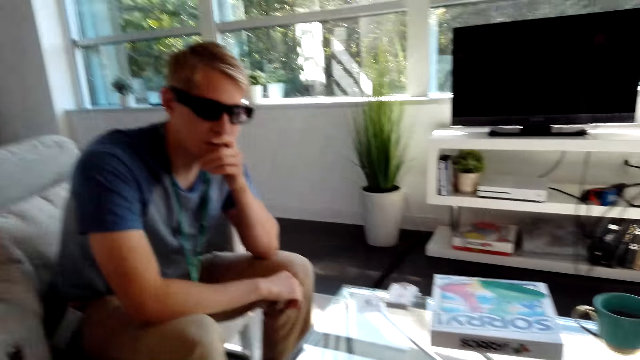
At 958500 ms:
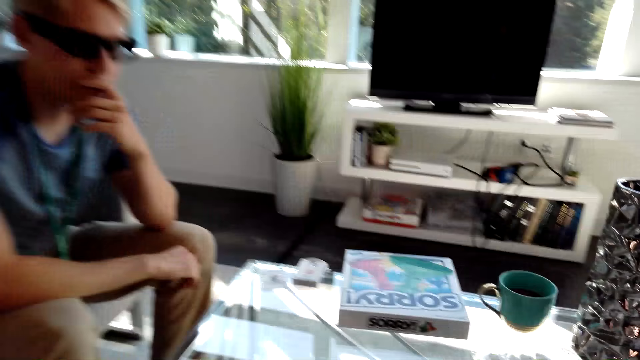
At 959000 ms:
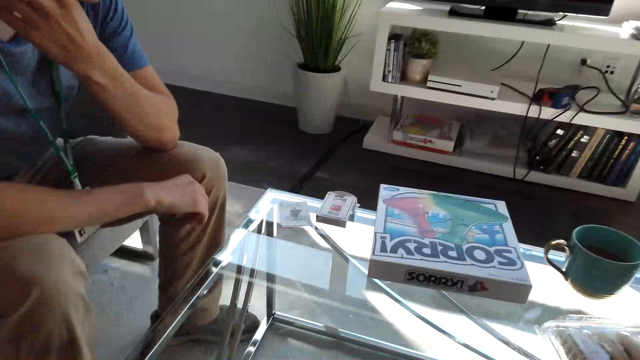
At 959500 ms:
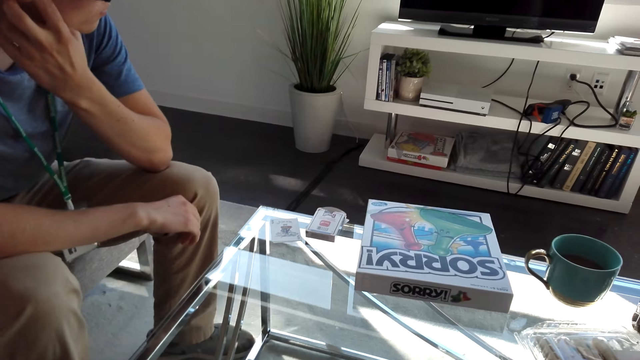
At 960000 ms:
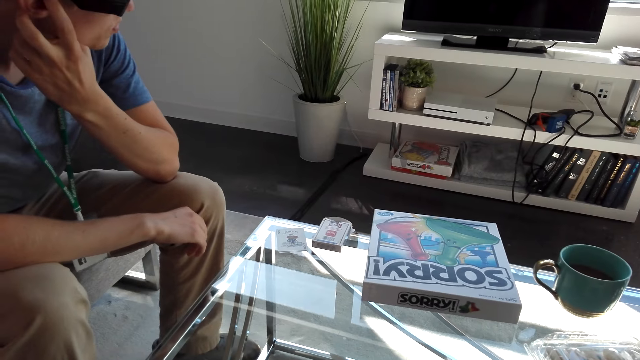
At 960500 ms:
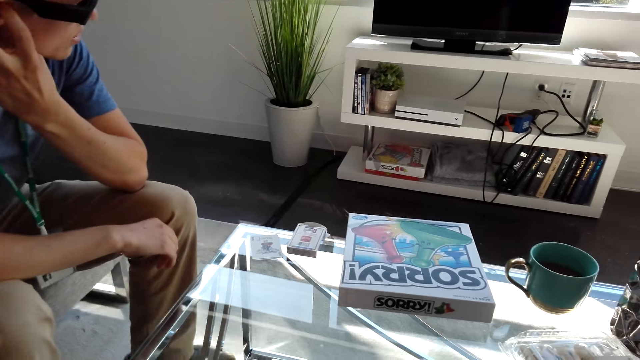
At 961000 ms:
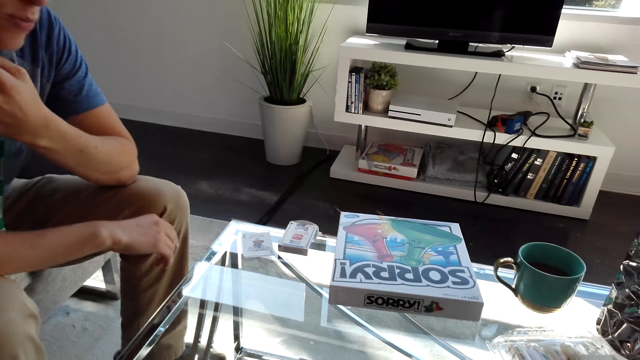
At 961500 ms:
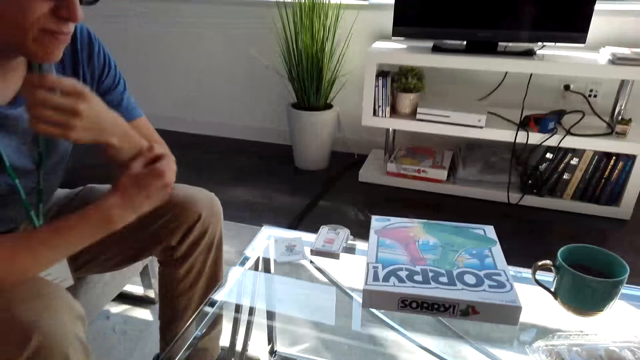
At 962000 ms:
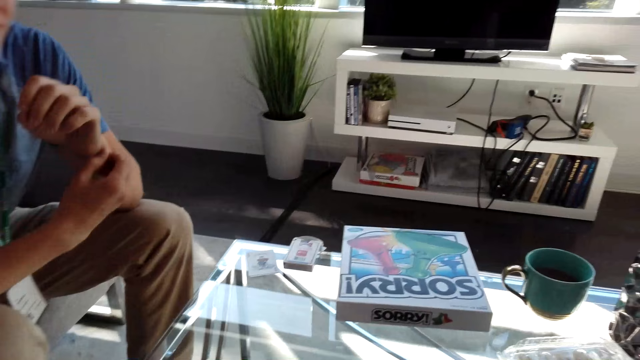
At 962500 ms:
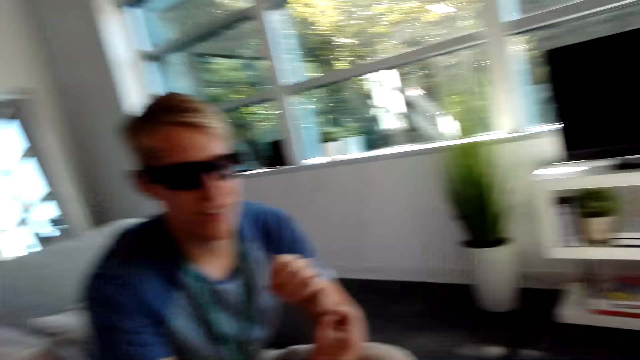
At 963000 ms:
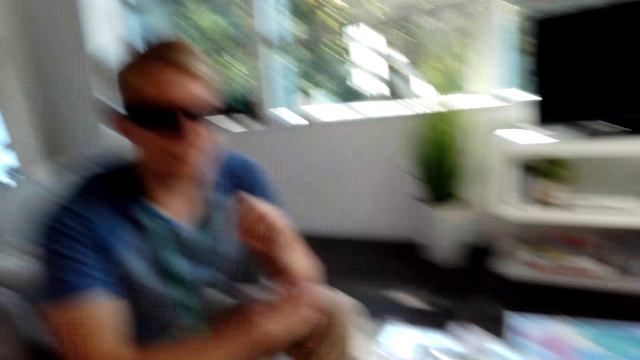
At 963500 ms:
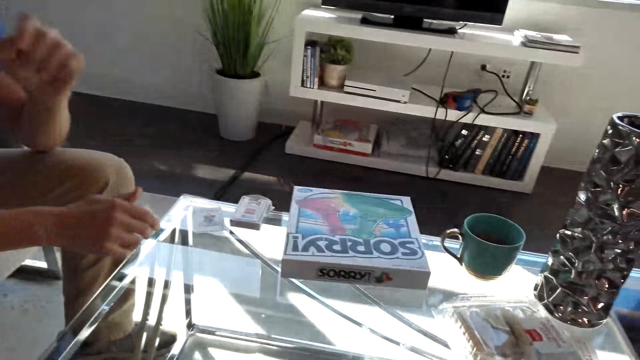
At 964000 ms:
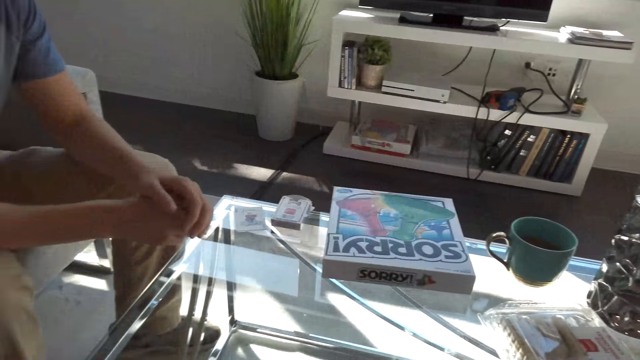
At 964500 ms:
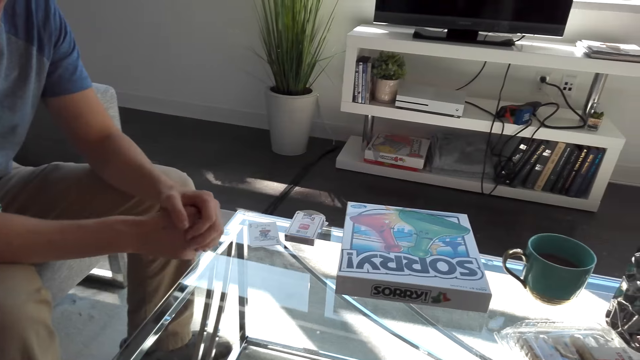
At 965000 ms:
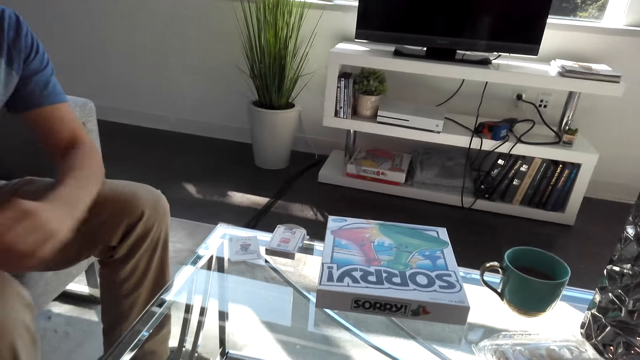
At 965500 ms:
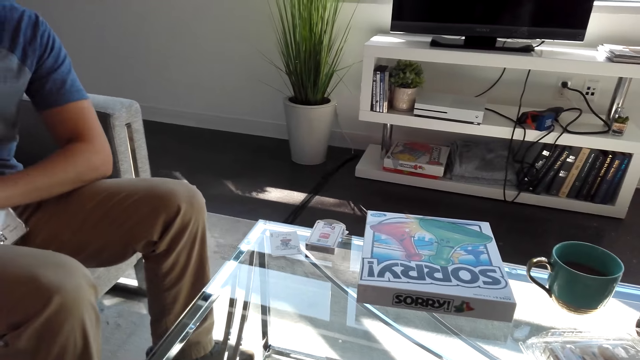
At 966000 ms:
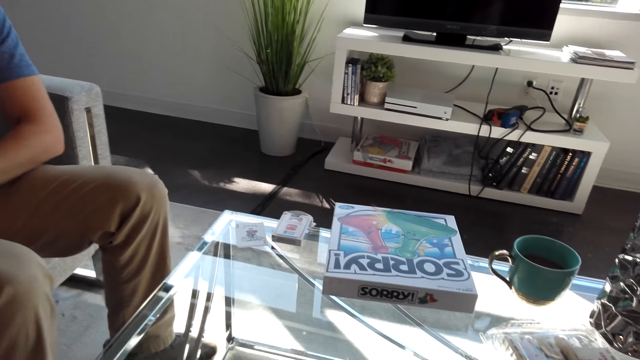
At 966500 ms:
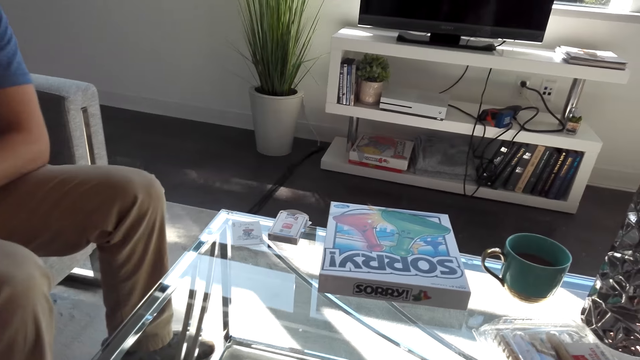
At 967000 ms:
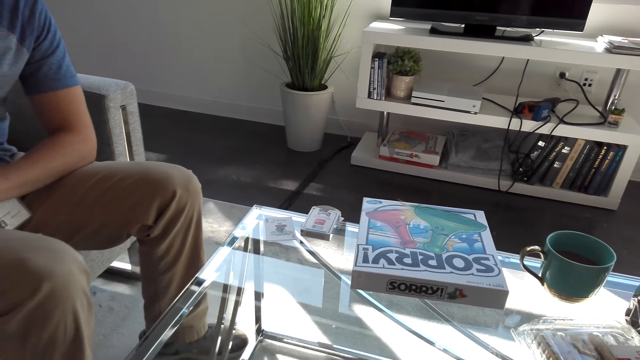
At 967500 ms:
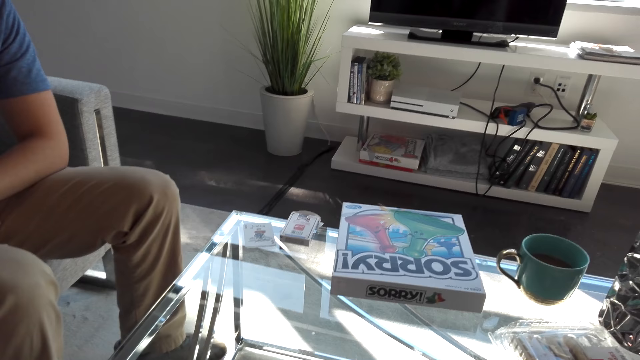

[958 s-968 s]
A male rubs hands. The camera wearer converses with the male.

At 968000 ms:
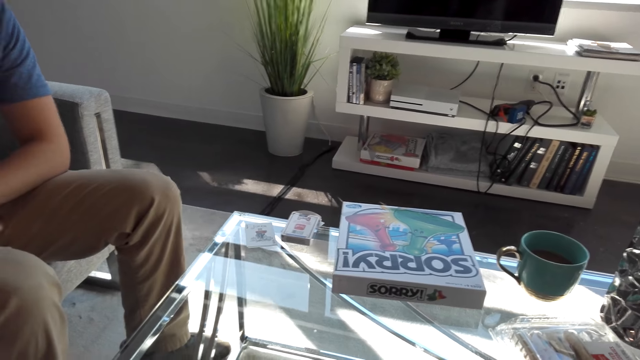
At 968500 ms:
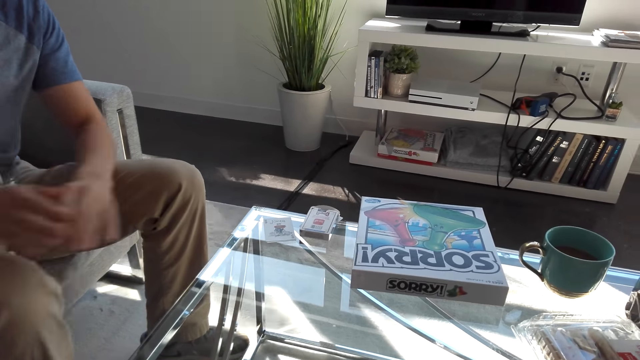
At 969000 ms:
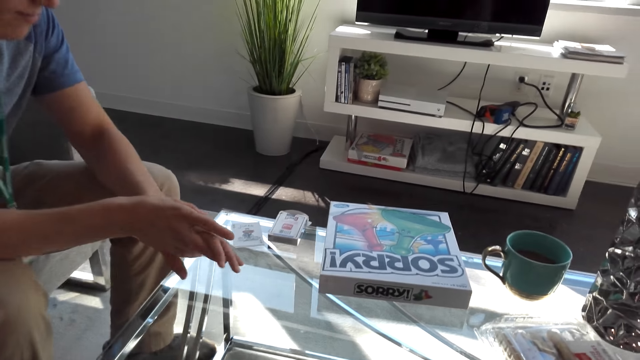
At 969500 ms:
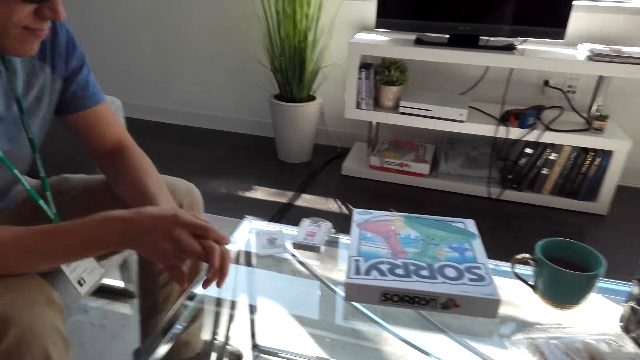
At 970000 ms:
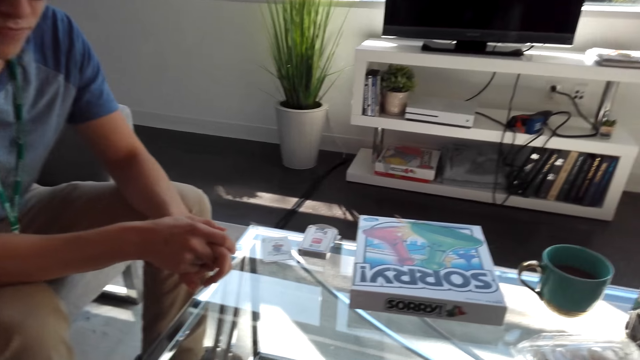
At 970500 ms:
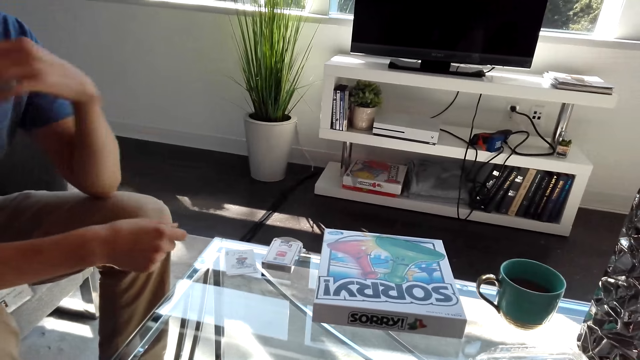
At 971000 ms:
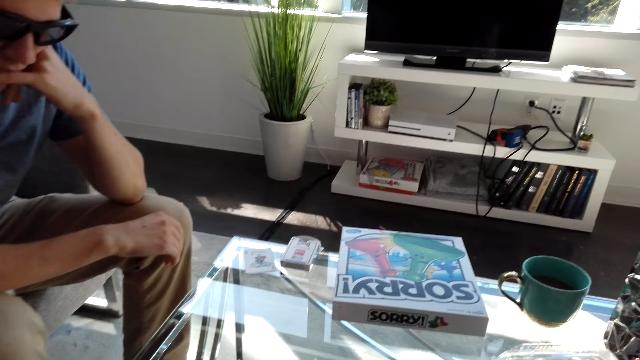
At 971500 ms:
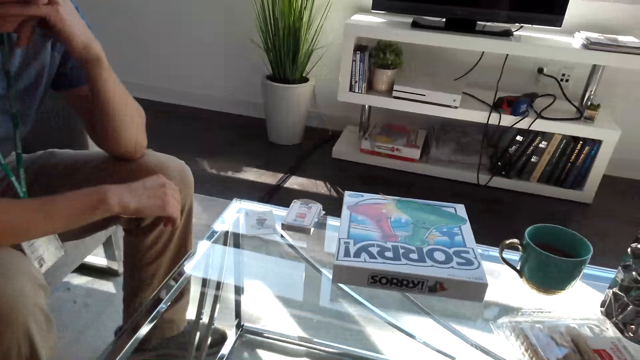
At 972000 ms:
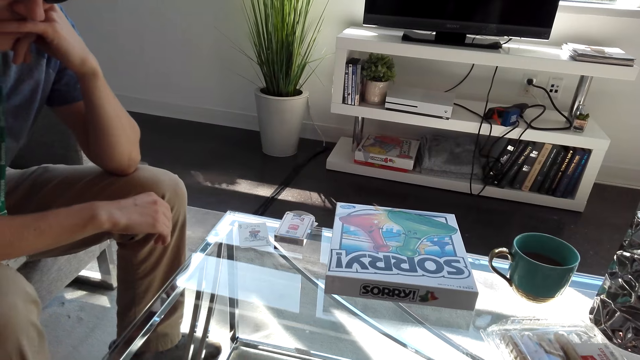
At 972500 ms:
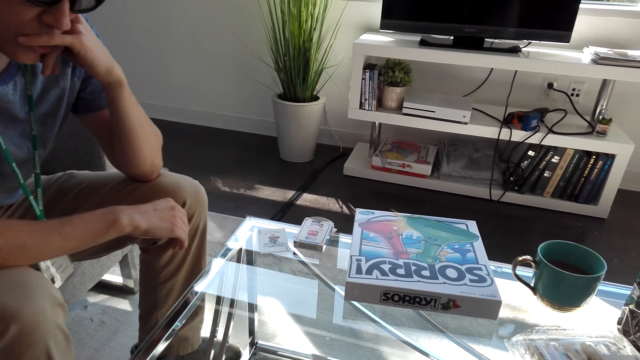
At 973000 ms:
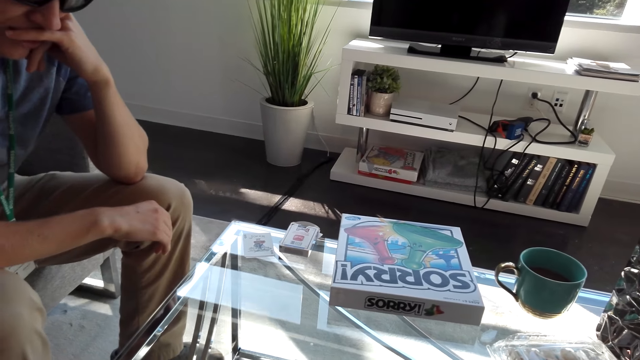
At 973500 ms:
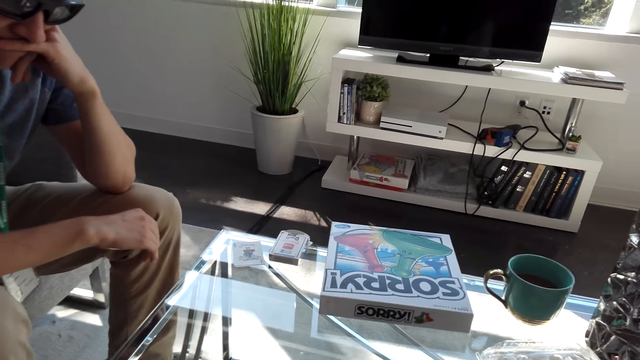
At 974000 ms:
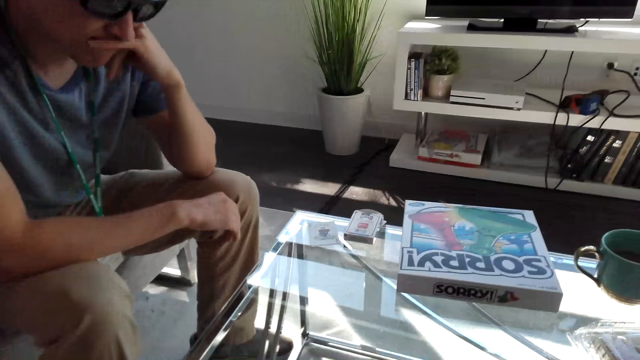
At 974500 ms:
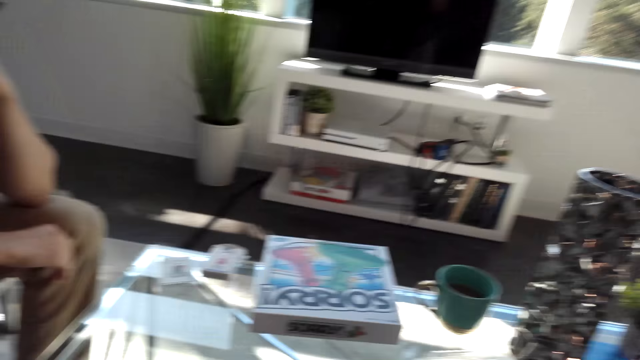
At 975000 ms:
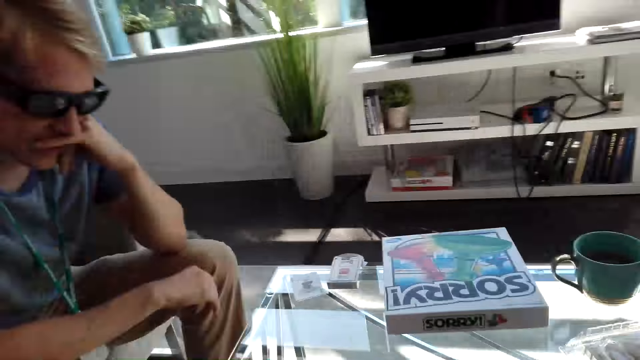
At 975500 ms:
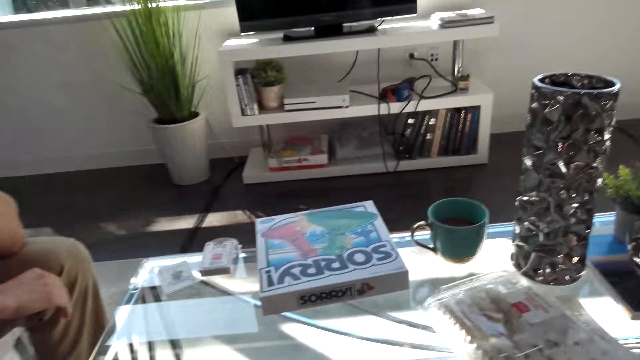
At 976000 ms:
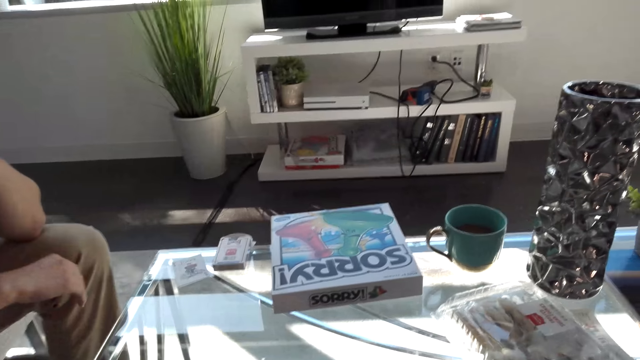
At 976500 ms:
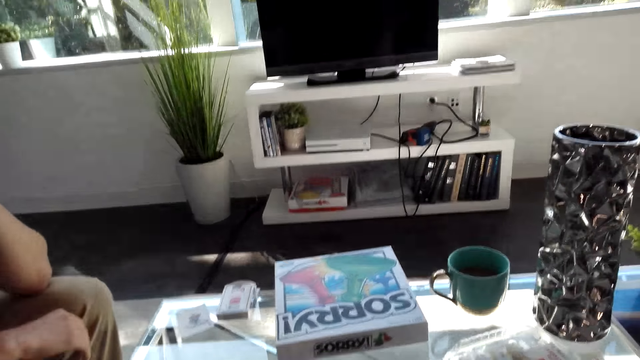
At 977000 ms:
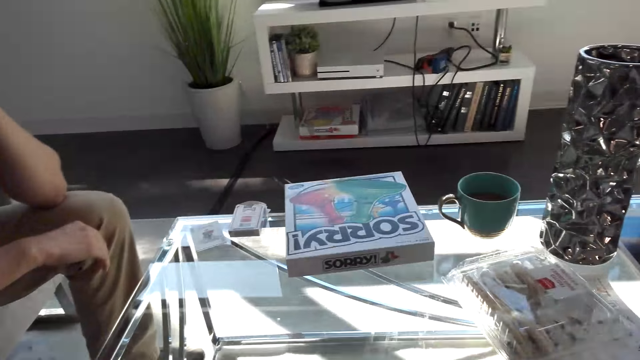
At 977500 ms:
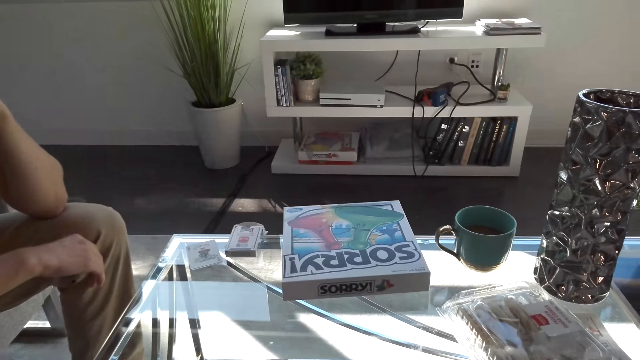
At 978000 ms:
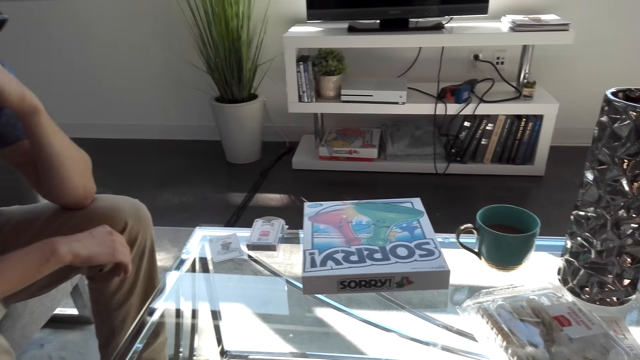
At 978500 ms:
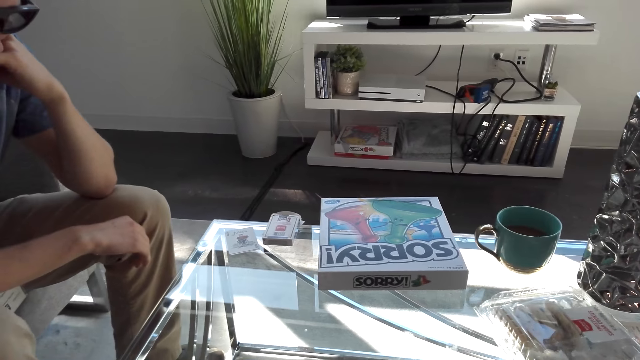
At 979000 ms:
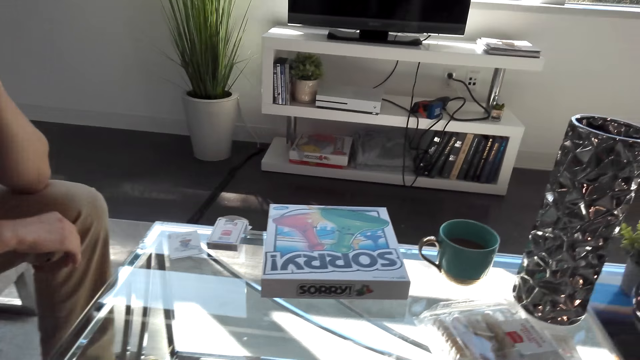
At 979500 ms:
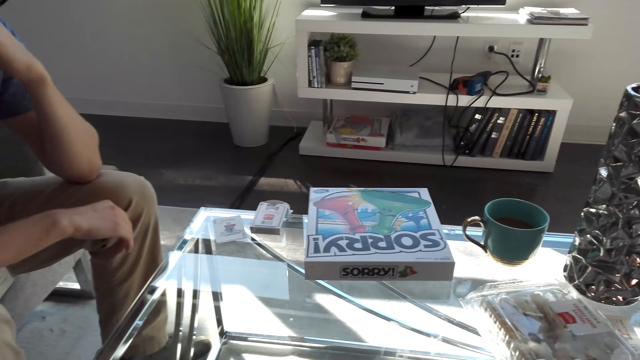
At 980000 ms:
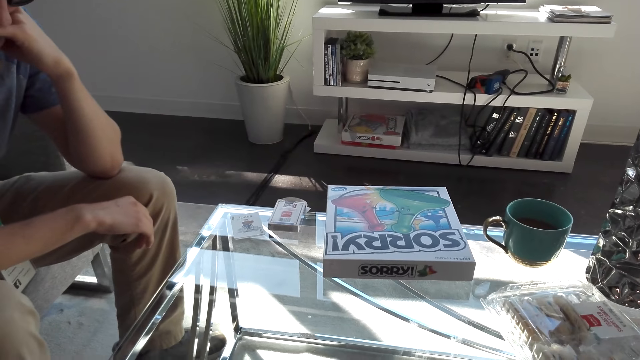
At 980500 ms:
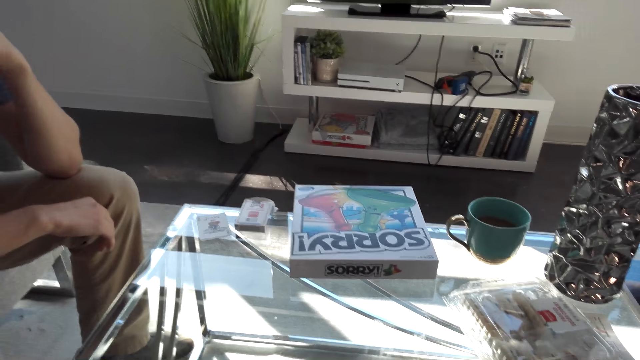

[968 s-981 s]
A male holds hands together and places a hand on the chin. The camera wearer converses with the male.
